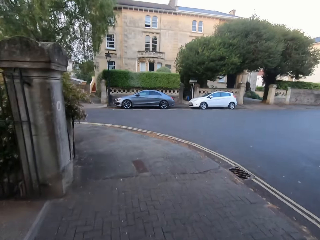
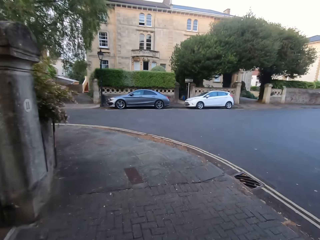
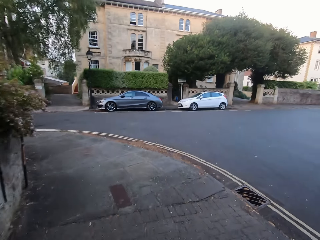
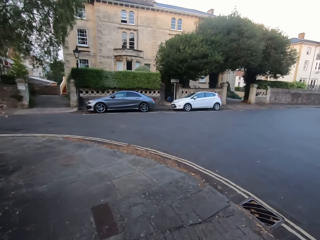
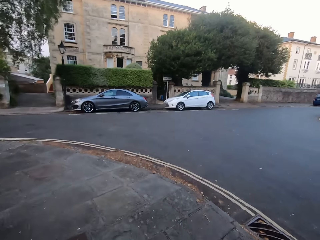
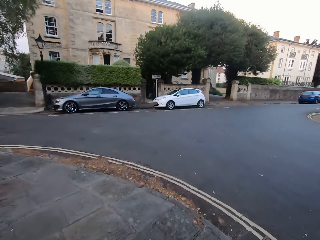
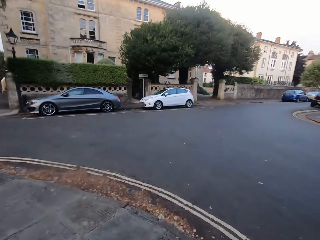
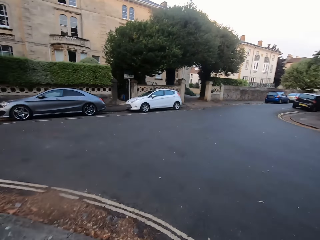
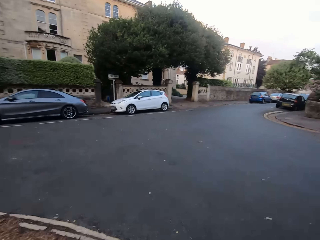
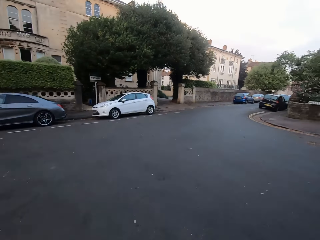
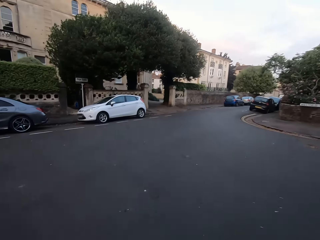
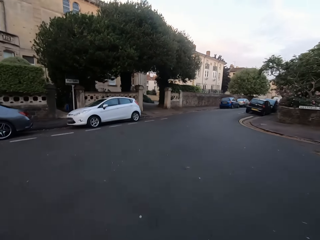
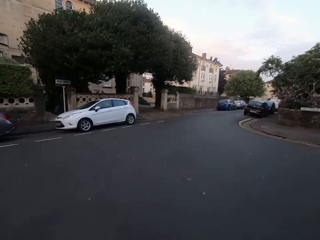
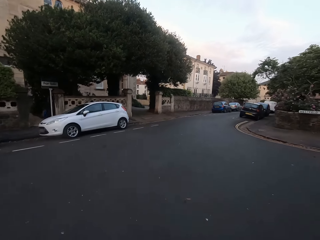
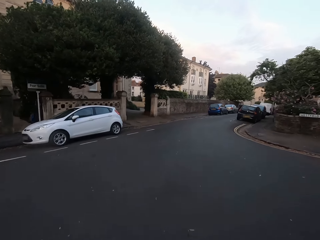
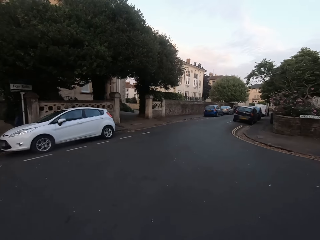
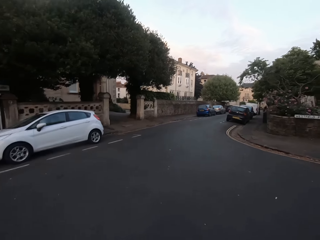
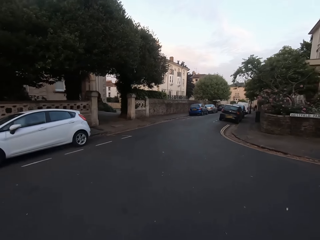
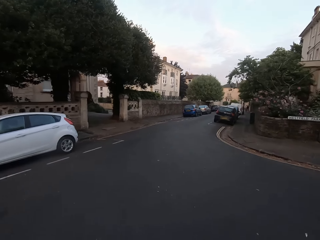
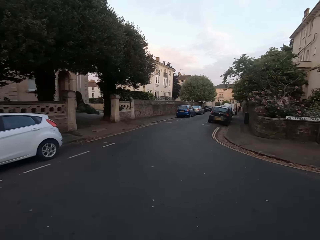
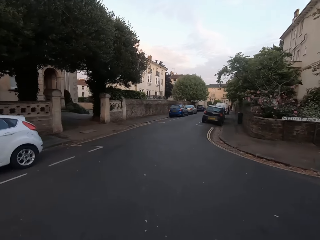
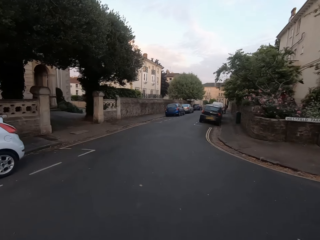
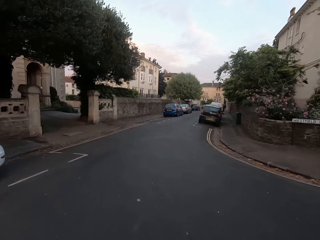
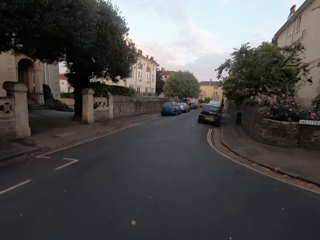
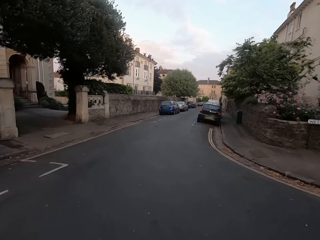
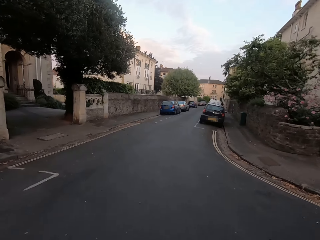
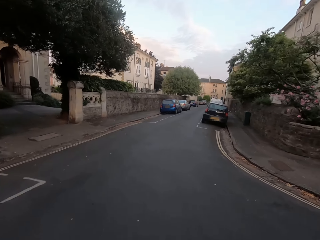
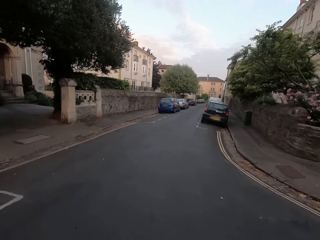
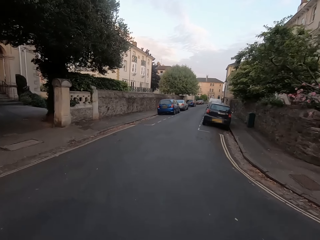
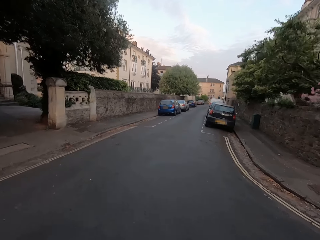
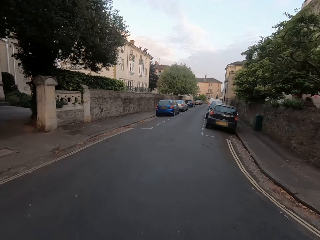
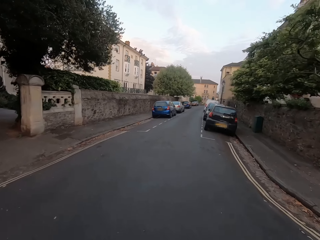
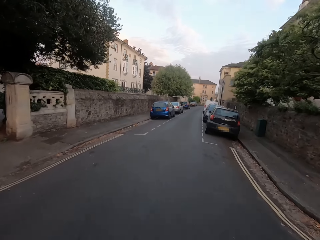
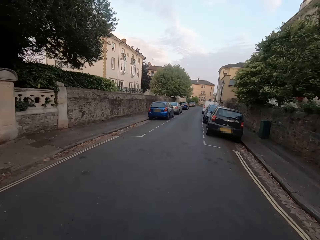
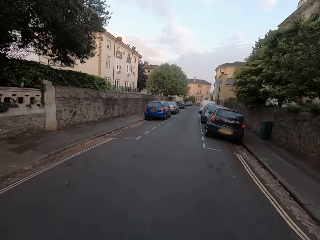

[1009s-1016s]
The camera wearer jogs on the road.

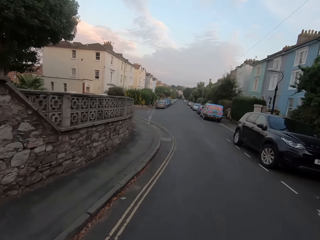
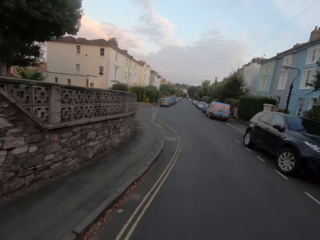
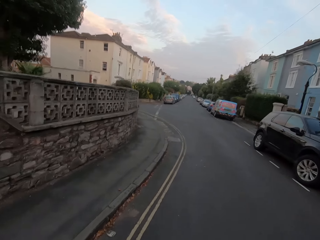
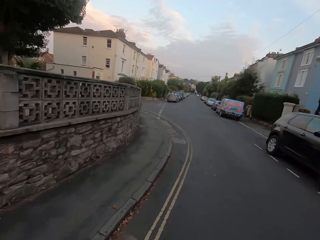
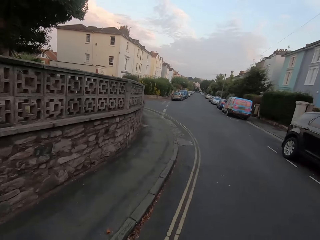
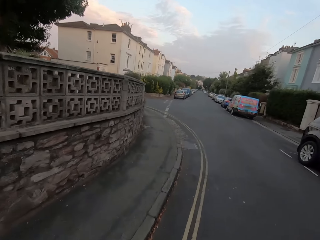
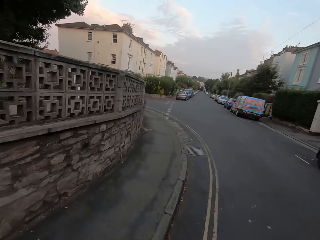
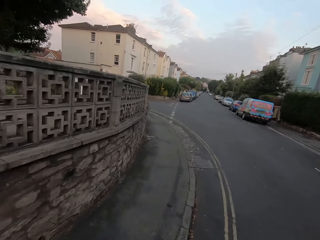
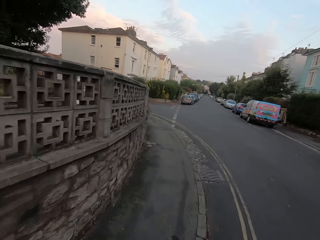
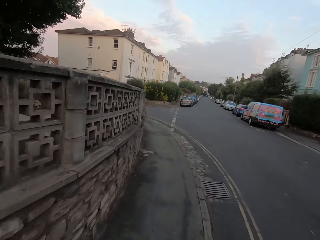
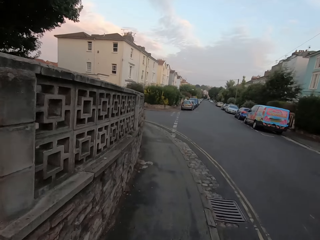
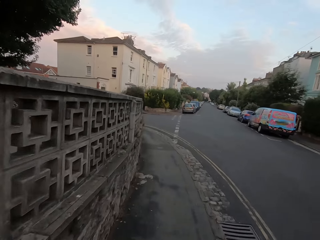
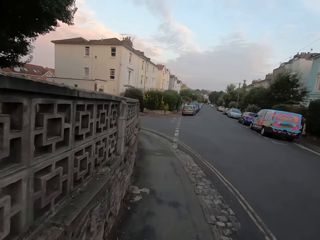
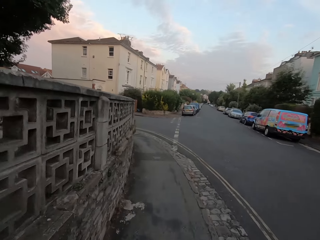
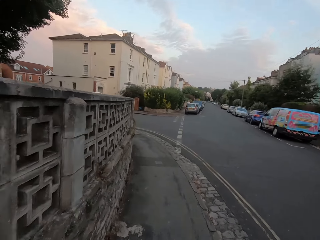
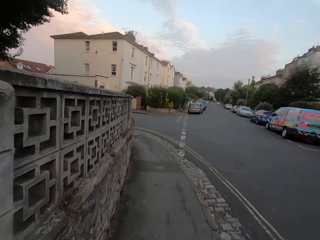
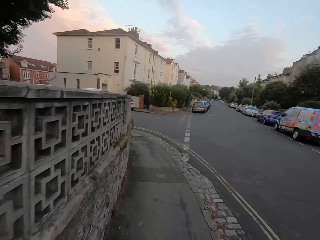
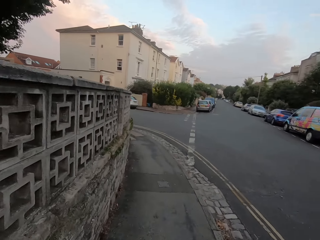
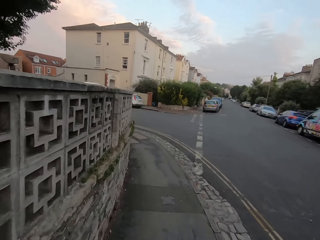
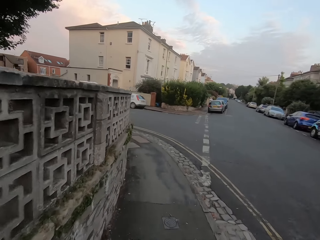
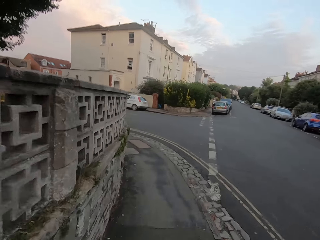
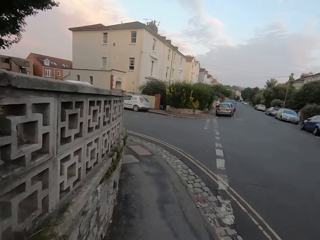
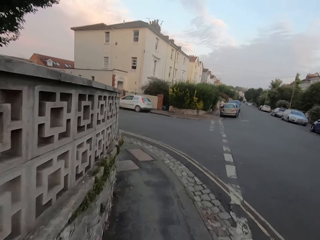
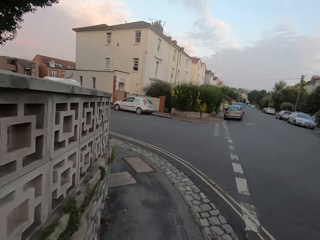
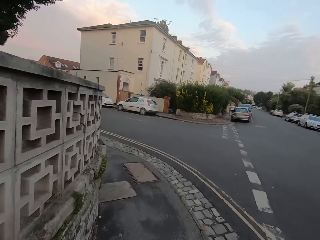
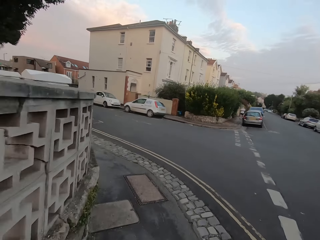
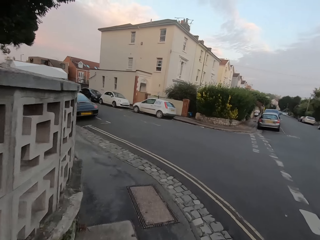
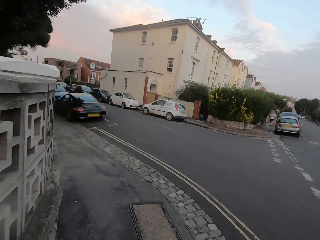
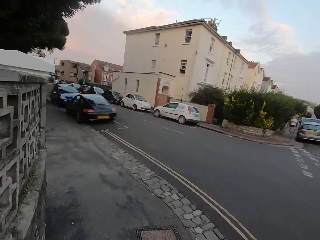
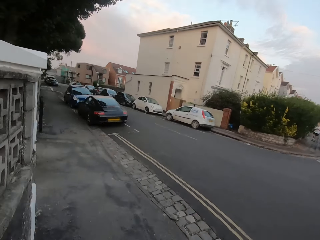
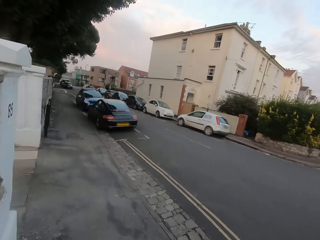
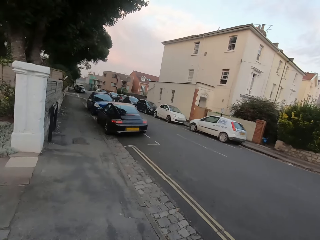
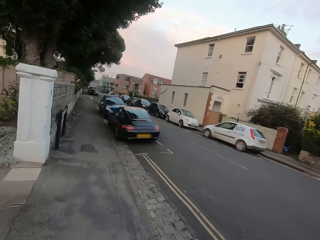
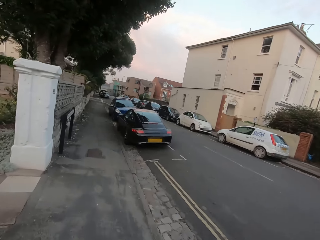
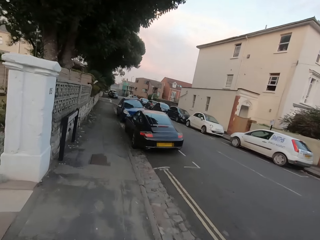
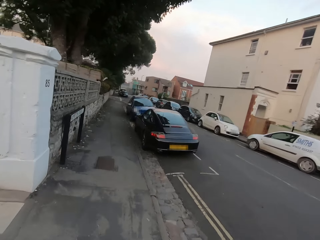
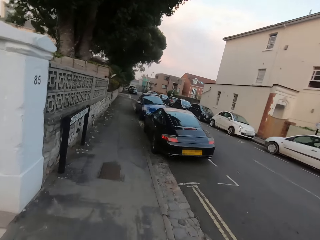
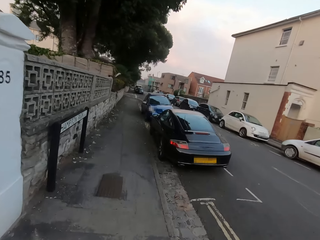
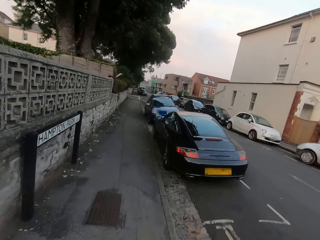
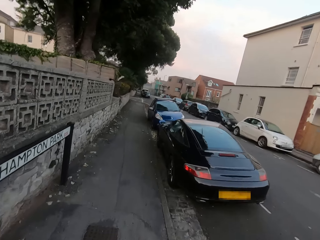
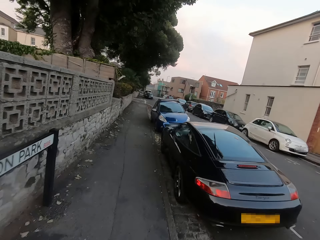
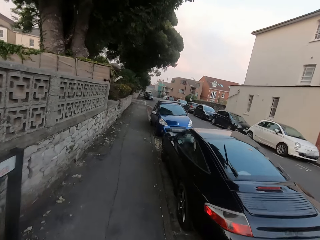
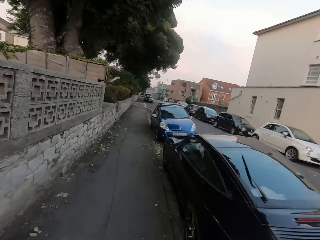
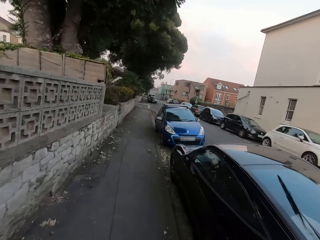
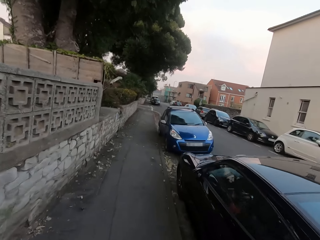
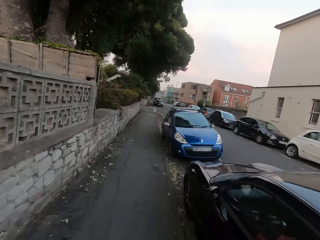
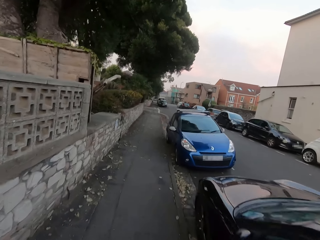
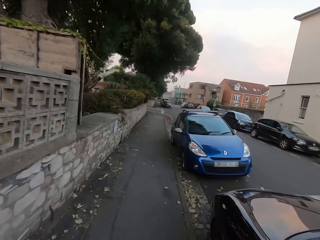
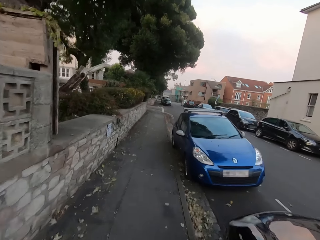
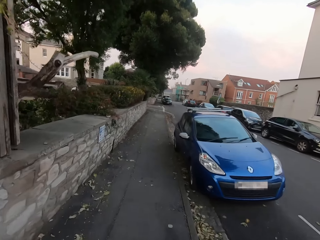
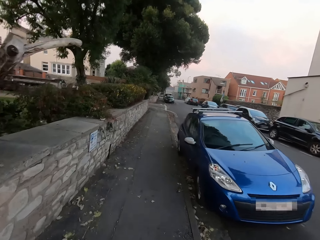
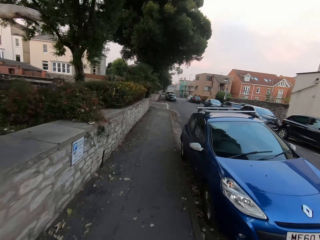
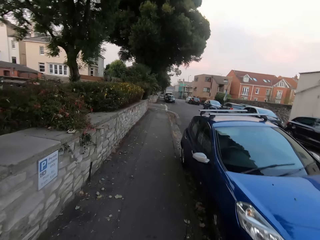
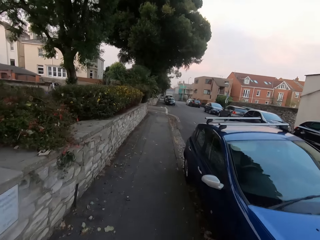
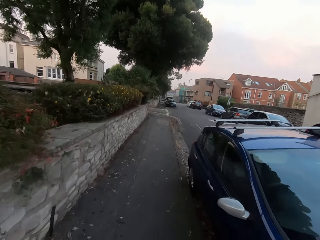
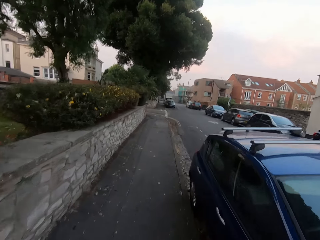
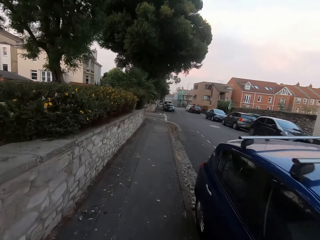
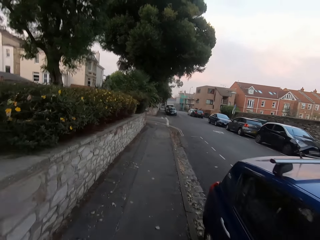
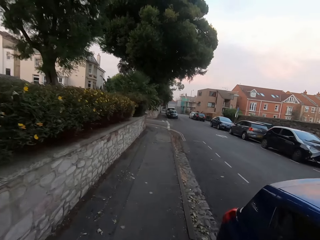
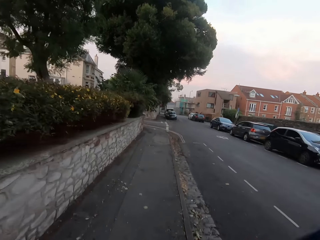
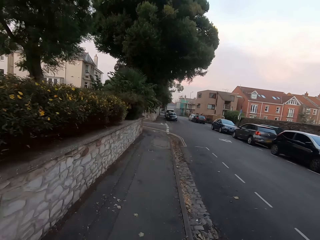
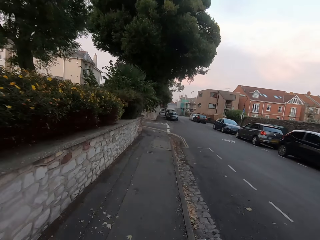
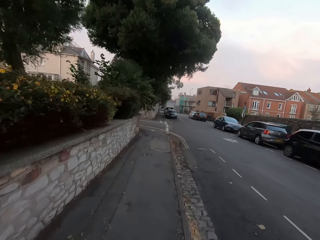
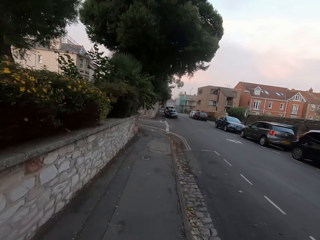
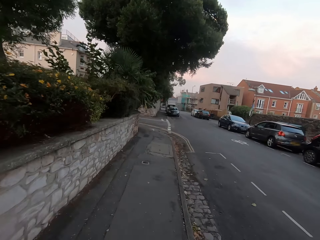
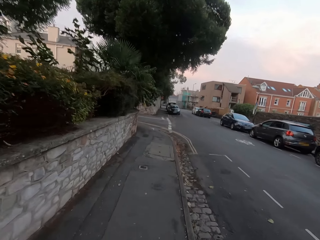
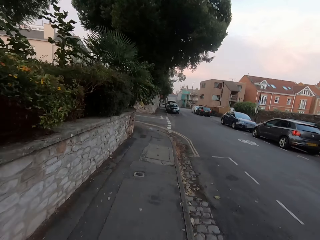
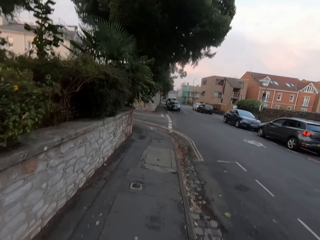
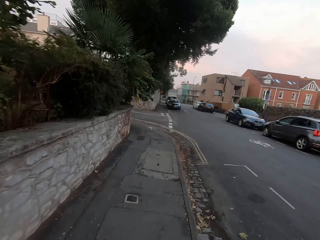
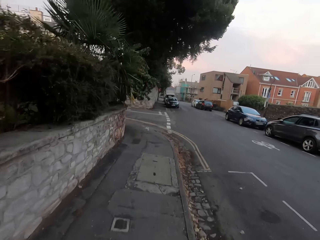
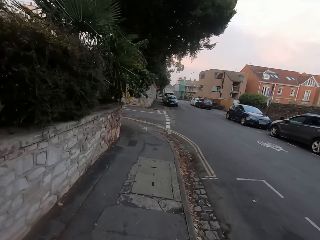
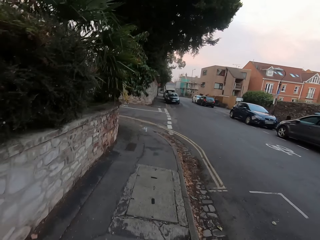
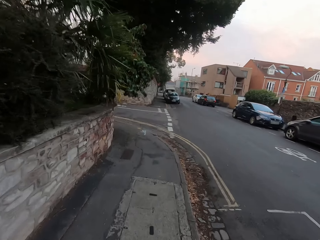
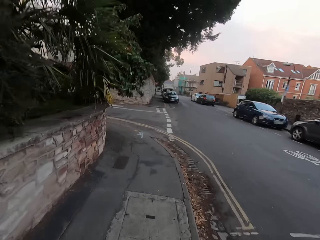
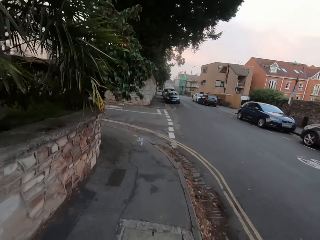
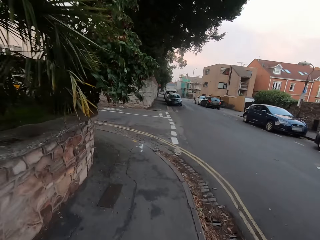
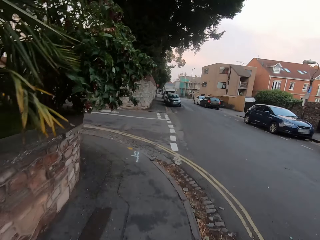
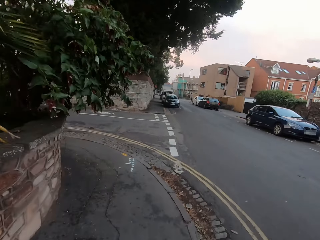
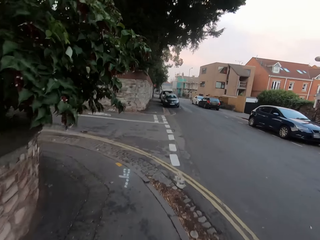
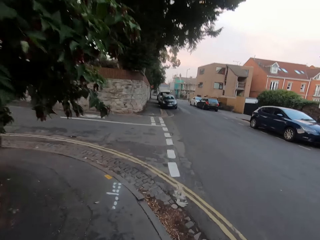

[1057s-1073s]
The camera wearer crosses the road. They jog on the footpath. They run along the road.
